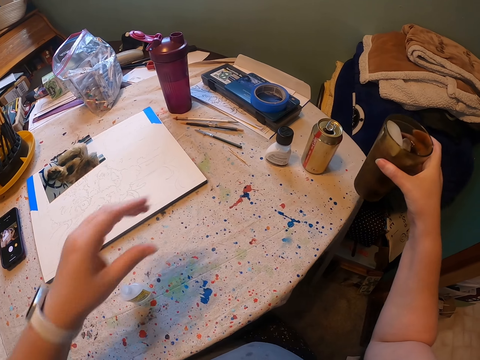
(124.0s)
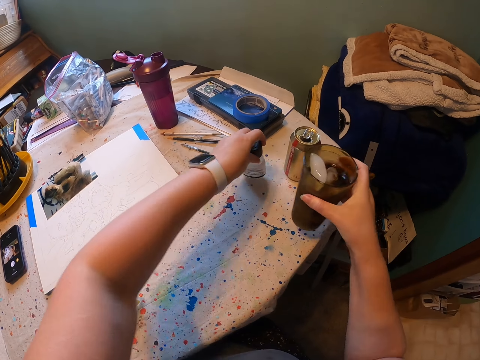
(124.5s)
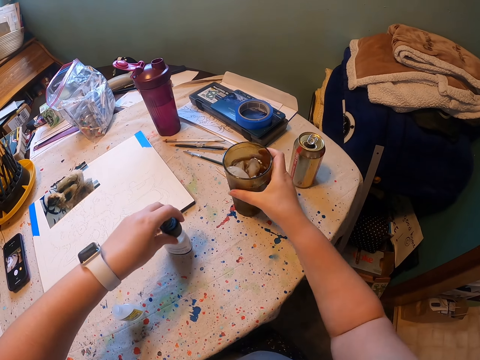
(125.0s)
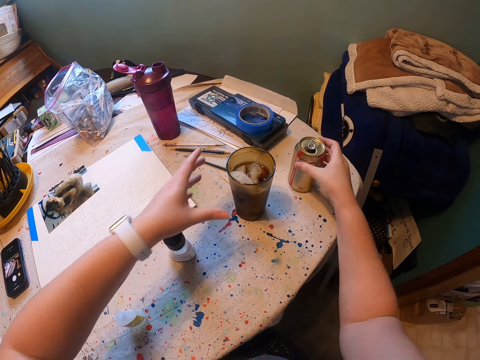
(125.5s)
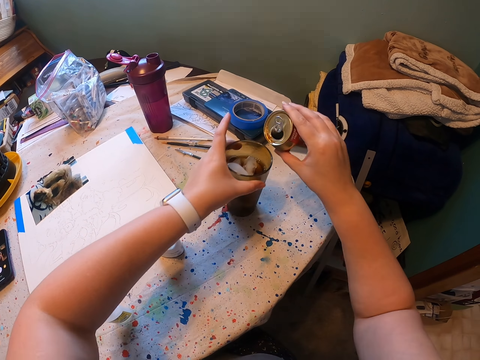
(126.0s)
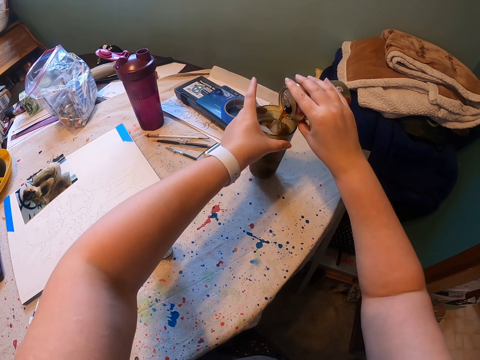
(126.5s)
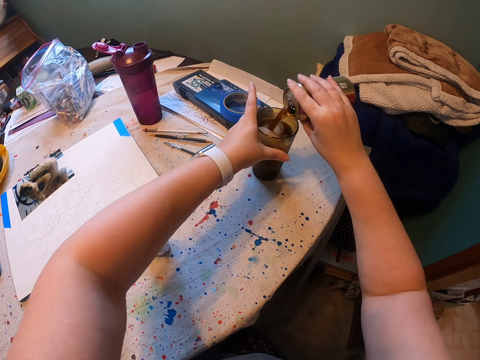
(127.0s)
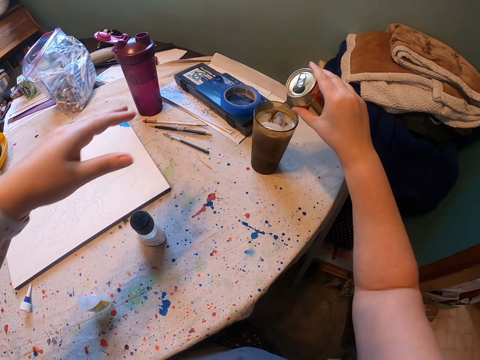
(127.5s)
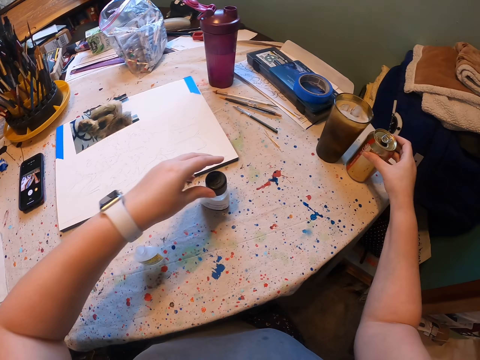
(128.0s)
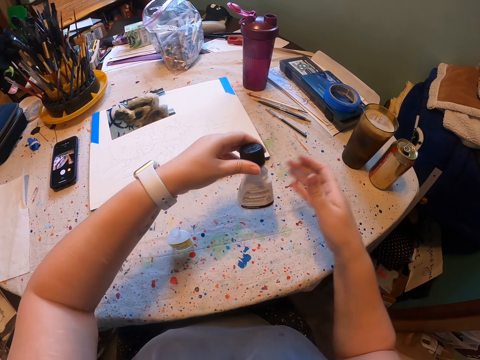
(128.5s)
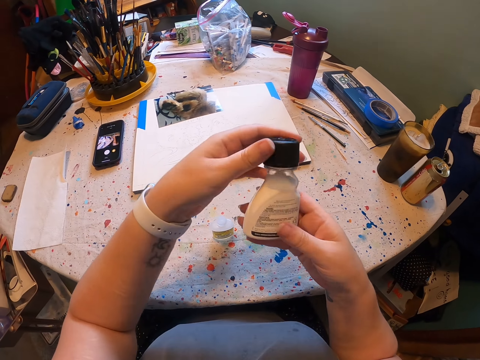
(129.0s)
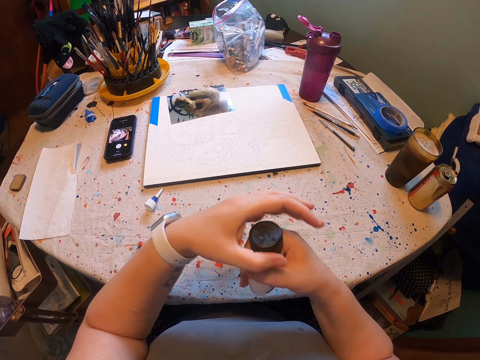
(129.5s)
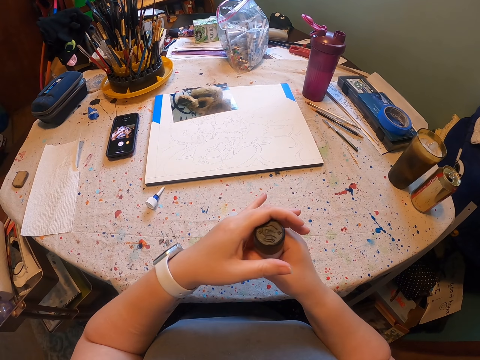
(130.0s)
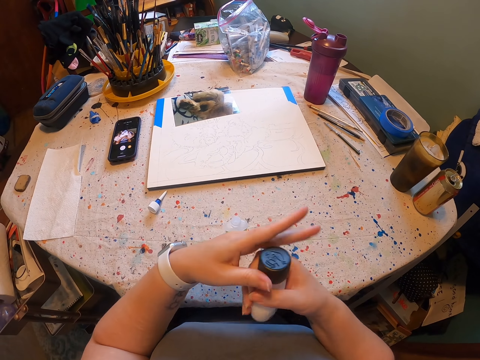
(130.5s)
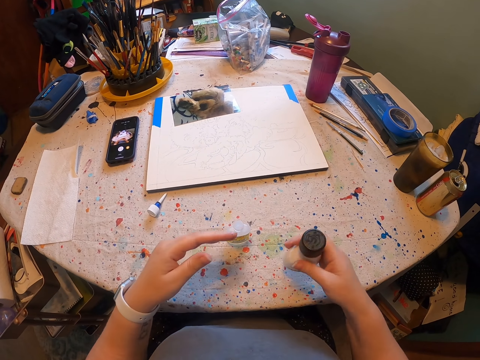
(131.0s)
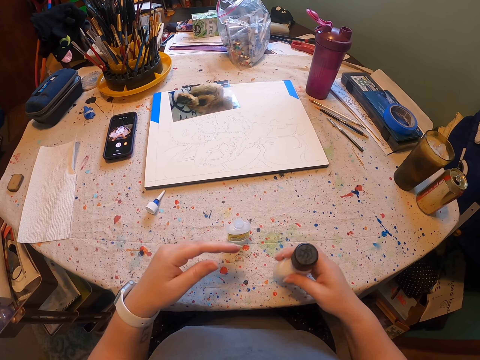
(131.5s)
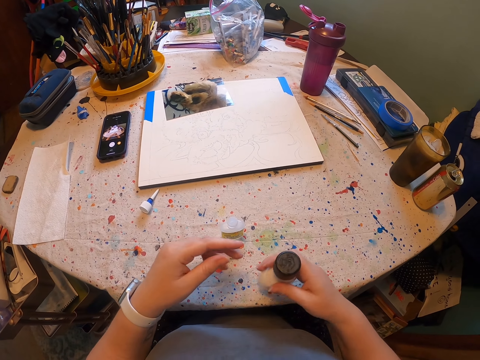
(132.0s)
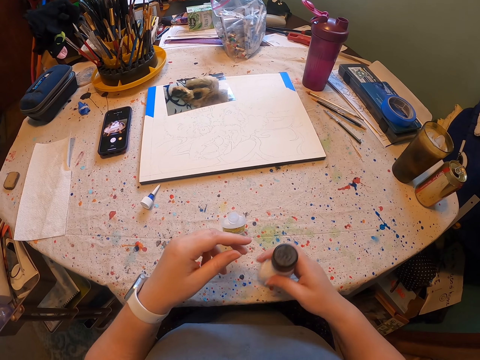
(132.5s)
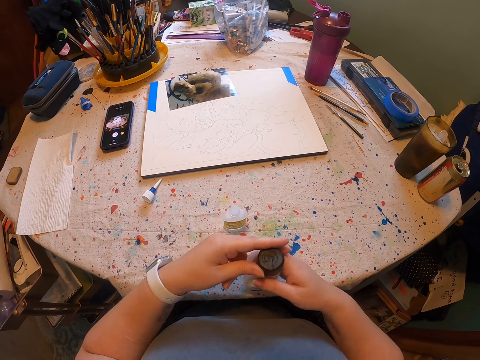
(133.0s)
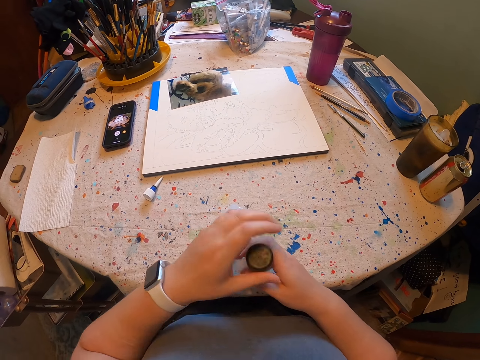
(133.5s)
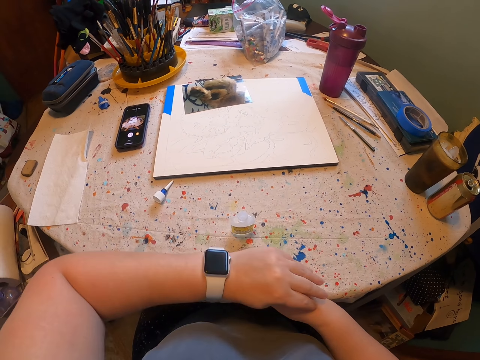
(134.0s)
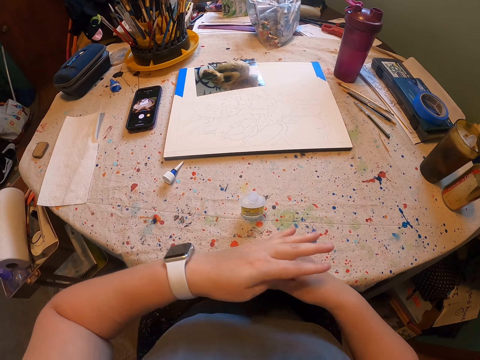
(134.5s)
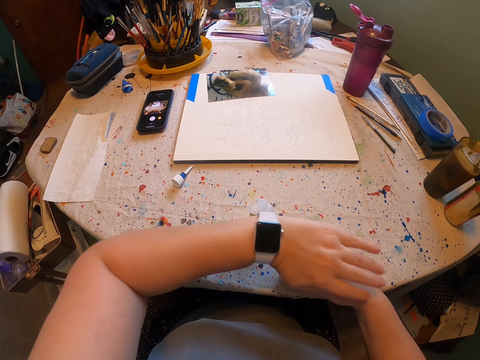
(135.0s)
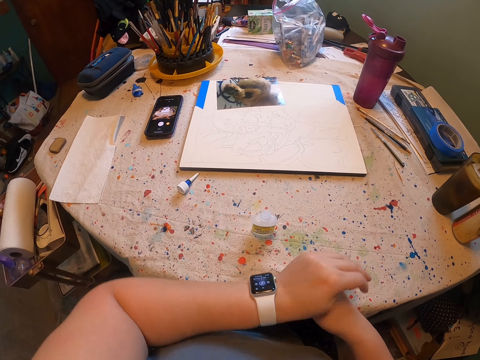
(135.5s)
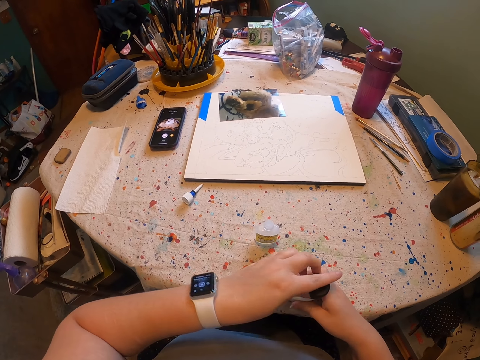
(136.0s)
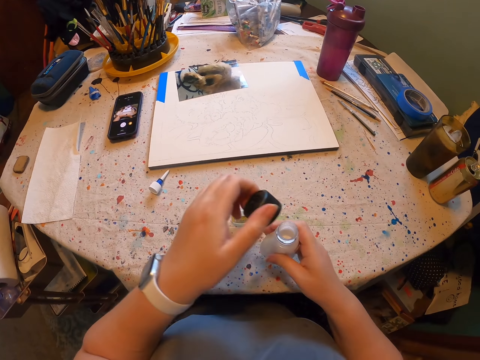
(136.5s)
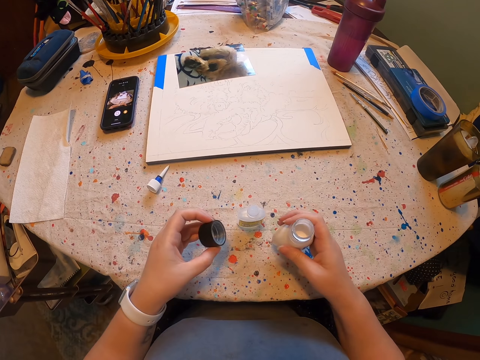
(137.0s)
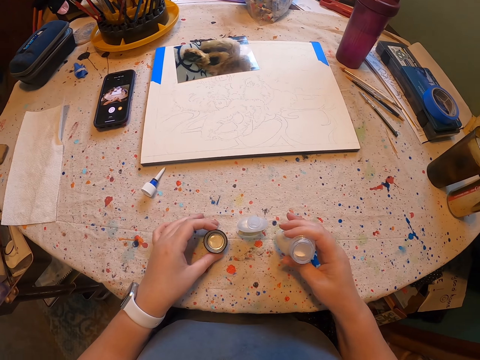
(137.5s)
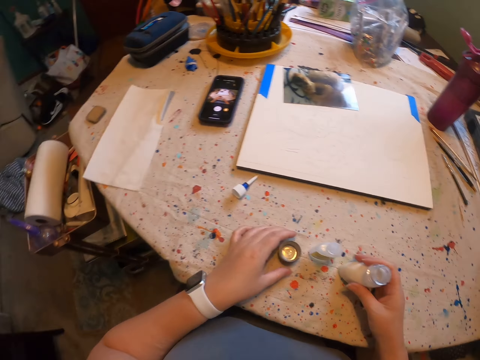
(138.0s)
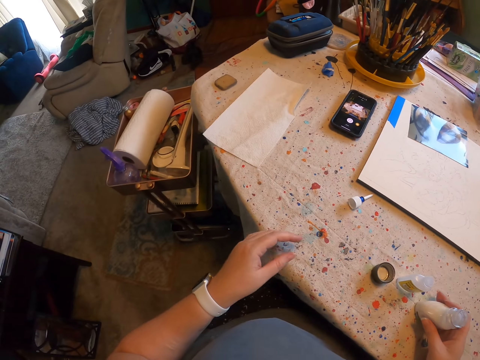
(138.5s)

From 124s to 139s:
The camera wearer picks up a cup. They pick up a bottle. They pour soda in the cup. They put a can on the table. They open the bottle. They shake the bottle. They open the bottle.

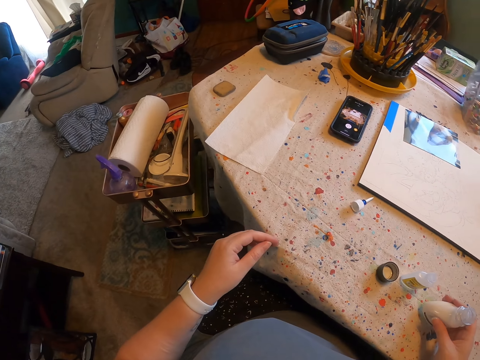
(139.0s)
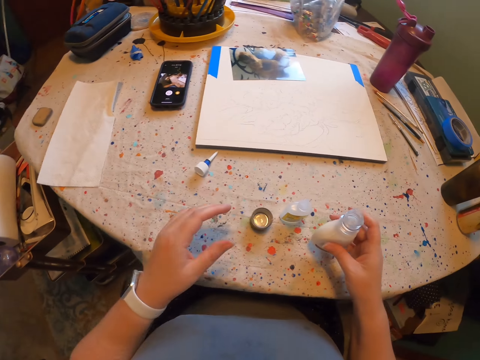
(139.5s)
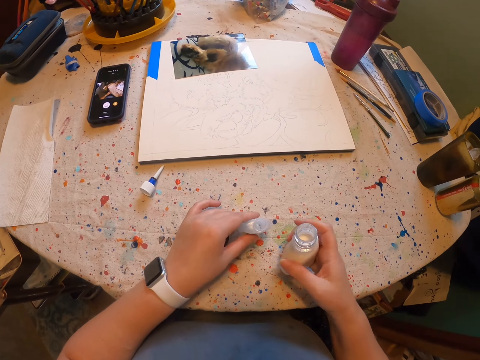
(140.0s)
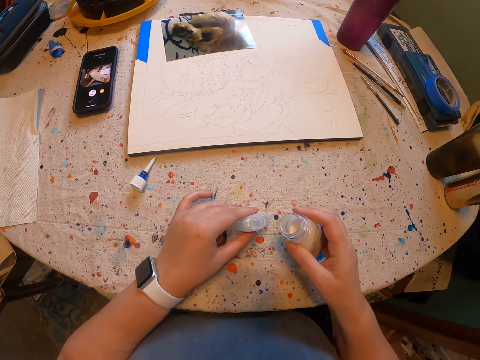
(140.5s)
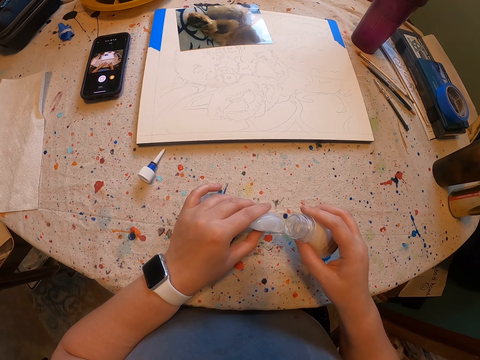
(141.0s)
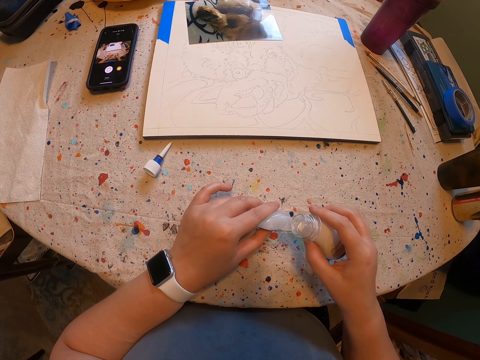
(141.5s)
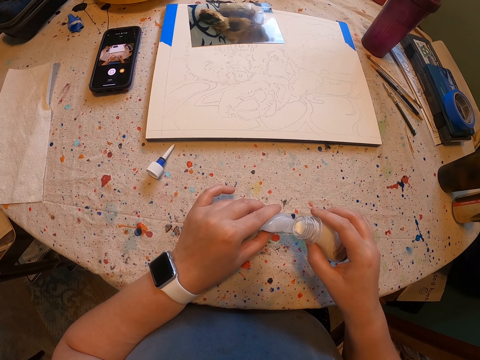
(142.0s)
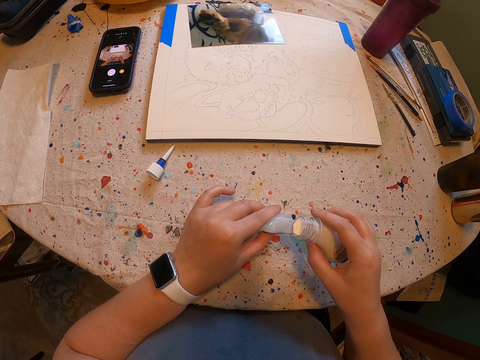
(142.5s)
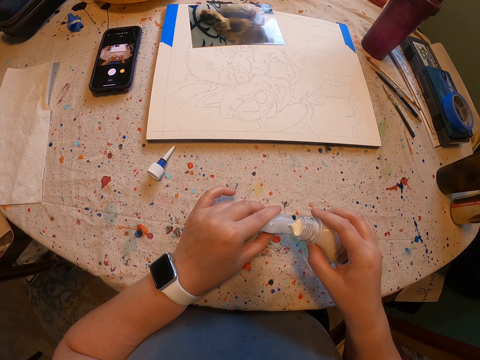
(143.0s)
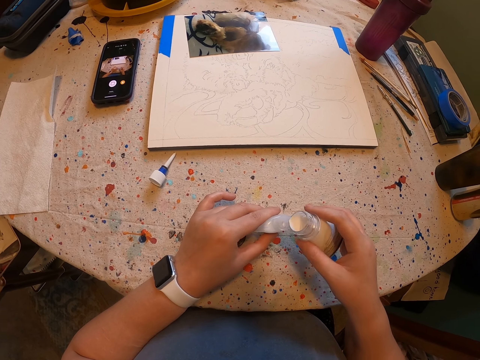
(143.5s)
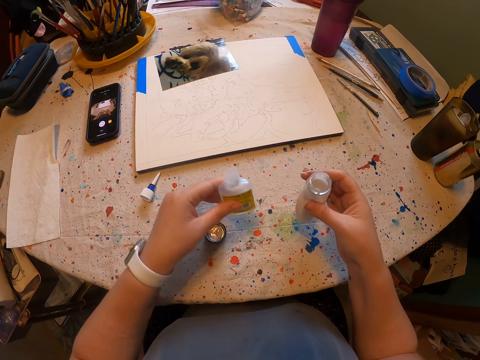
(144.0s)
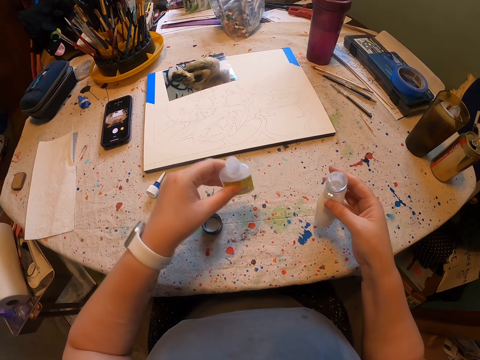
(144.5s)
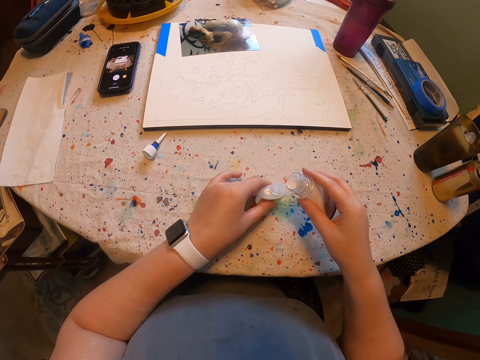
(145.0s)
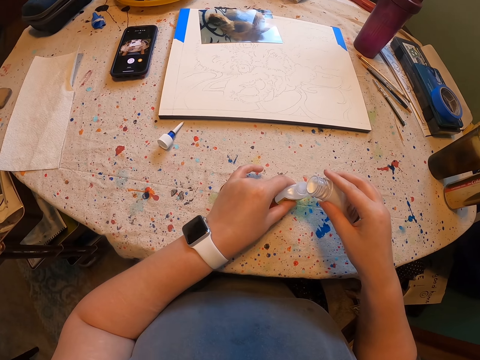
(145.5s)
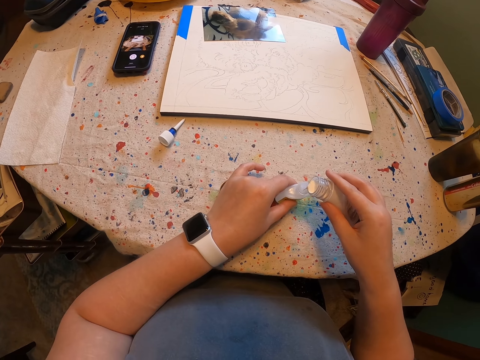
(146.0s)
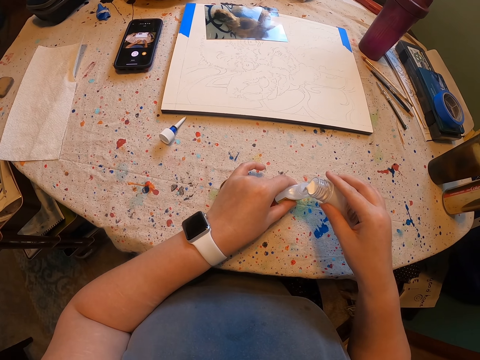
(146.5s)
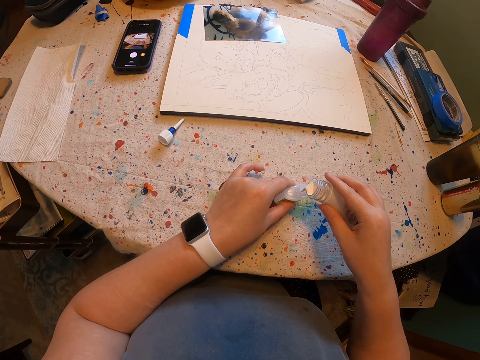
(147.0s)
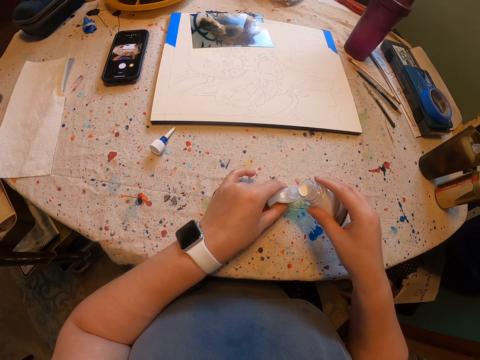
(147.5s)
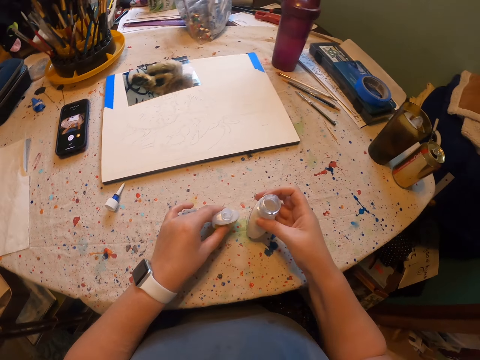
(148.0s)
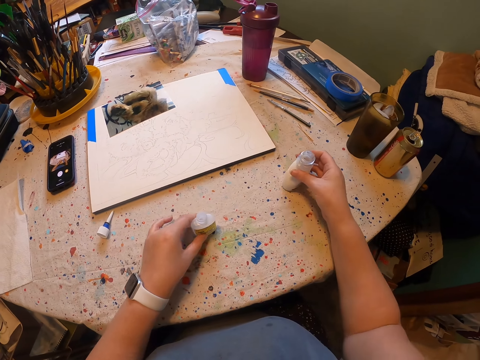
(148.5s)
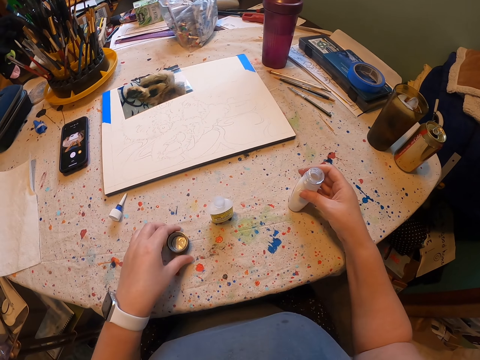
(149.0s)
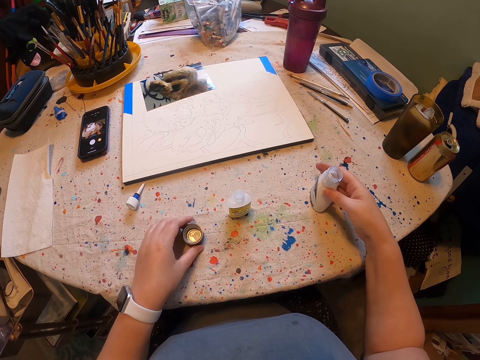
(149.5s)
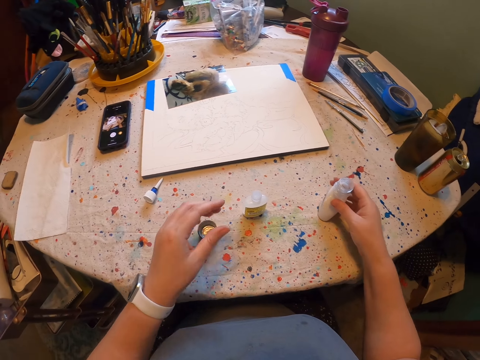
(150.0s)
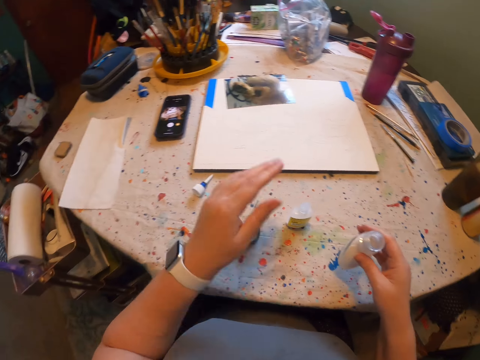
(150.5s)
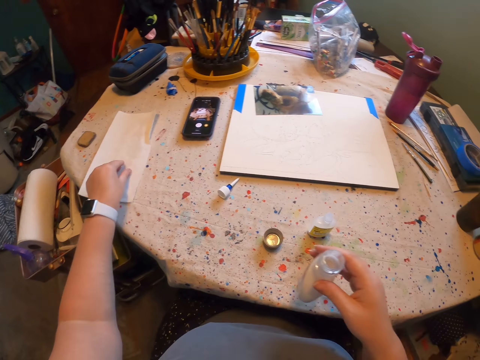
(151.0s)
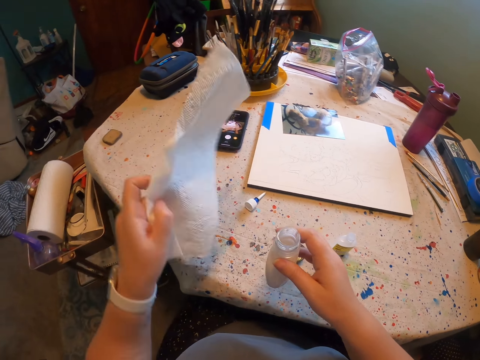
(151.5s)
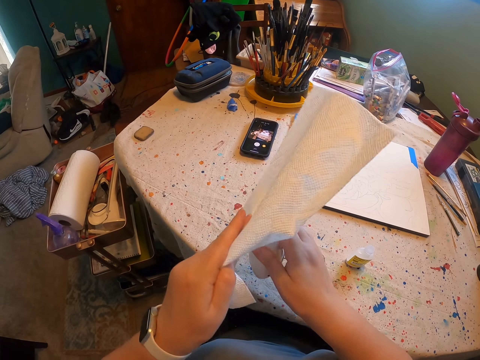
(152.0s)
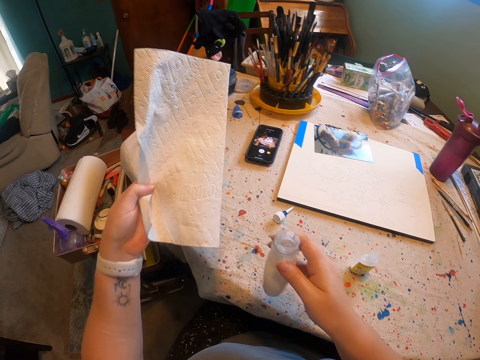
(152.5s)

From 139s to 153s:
The camera wearer holds a bottle. They pour paint in the bottle. They pour paint in the bottle again. They pick up a tissue paper. They wipe the bottle, wiping paint with the tissue paper.
